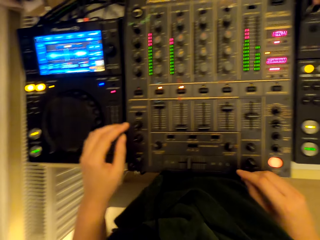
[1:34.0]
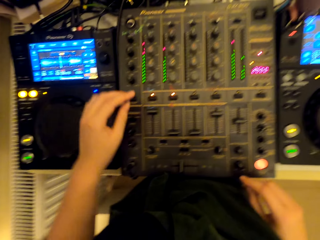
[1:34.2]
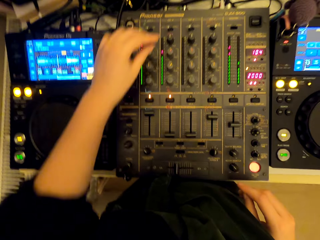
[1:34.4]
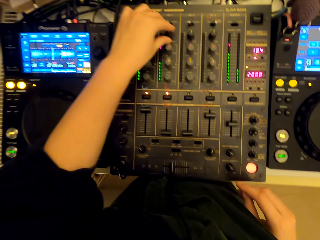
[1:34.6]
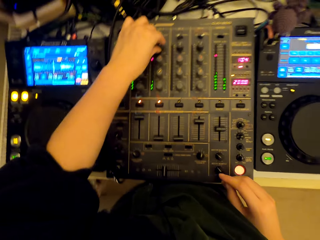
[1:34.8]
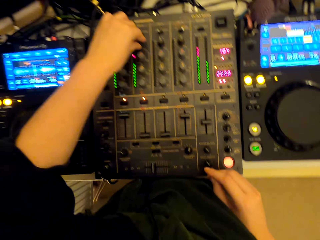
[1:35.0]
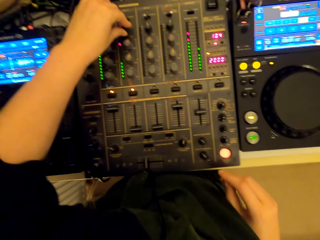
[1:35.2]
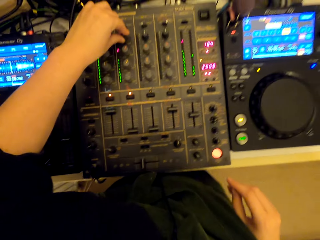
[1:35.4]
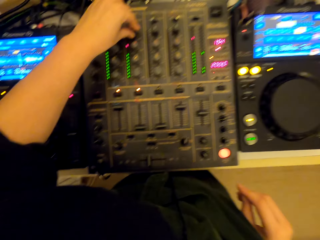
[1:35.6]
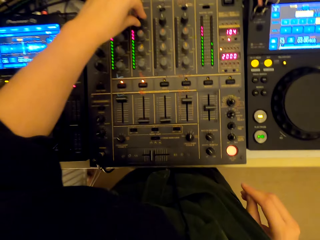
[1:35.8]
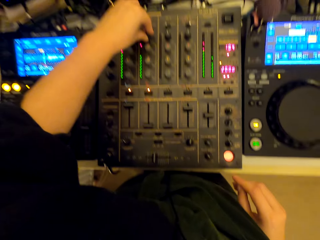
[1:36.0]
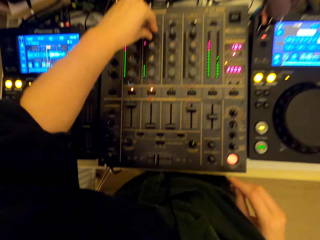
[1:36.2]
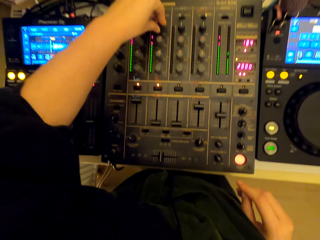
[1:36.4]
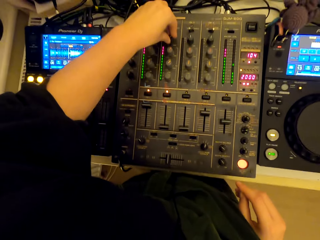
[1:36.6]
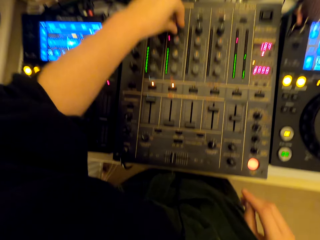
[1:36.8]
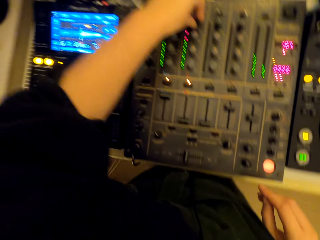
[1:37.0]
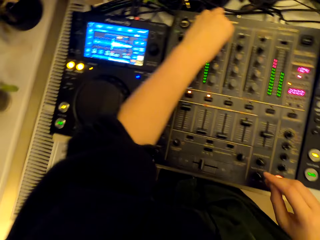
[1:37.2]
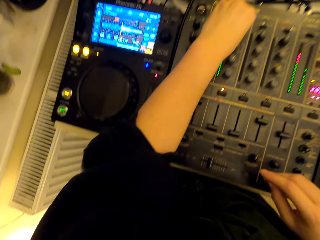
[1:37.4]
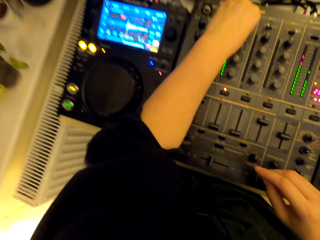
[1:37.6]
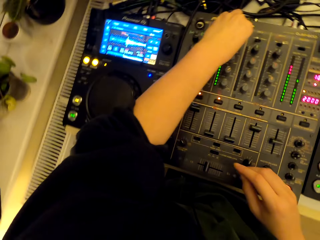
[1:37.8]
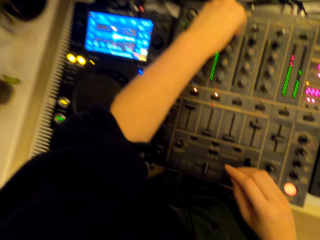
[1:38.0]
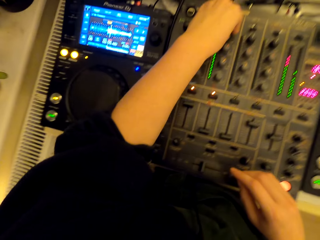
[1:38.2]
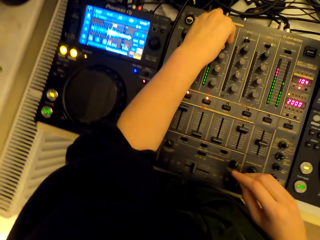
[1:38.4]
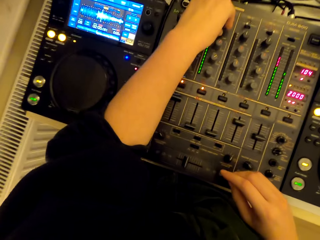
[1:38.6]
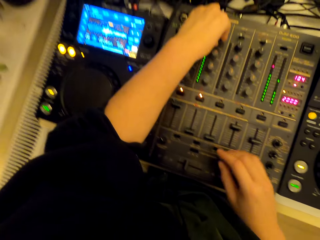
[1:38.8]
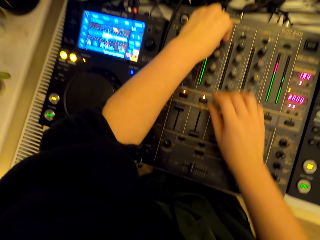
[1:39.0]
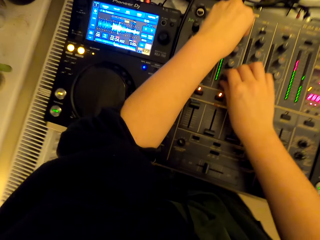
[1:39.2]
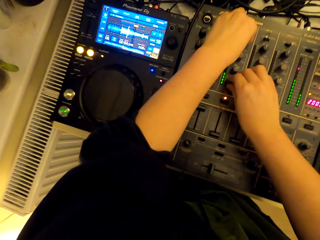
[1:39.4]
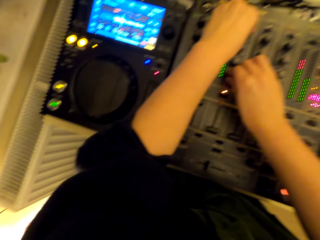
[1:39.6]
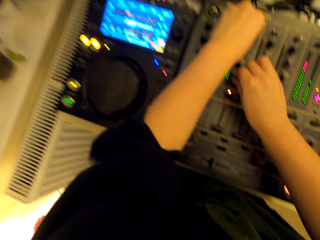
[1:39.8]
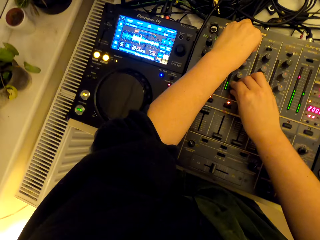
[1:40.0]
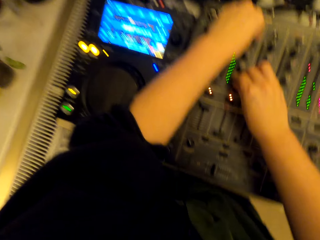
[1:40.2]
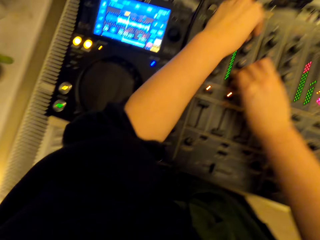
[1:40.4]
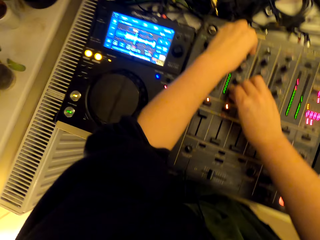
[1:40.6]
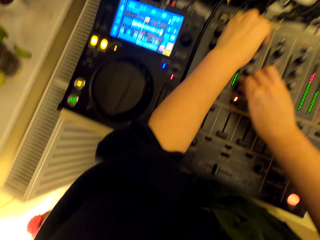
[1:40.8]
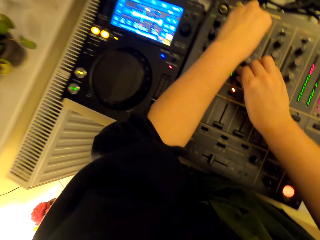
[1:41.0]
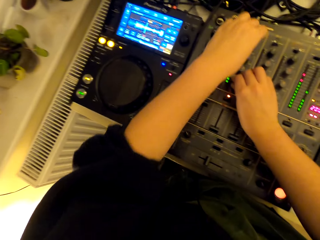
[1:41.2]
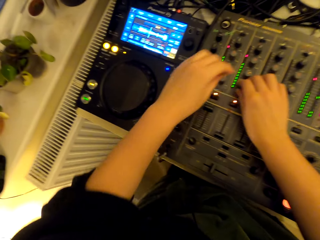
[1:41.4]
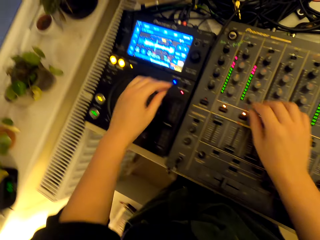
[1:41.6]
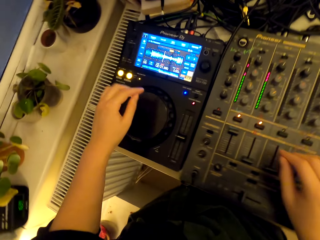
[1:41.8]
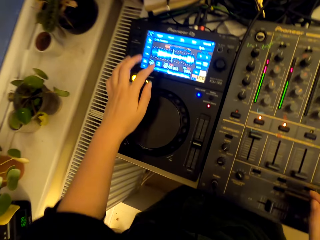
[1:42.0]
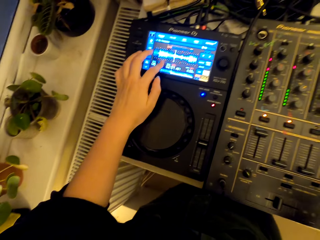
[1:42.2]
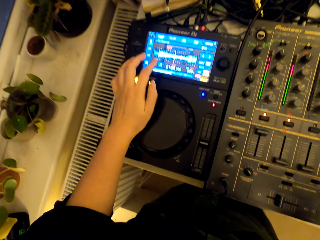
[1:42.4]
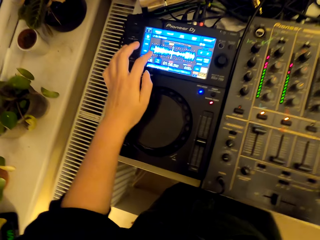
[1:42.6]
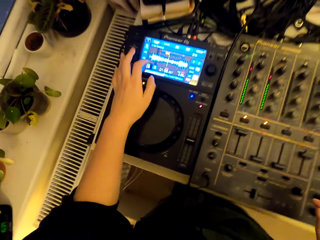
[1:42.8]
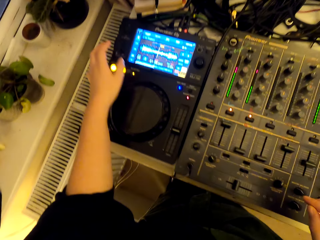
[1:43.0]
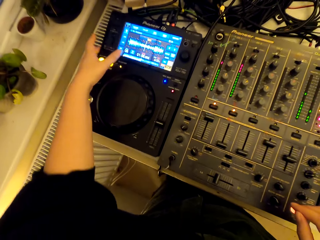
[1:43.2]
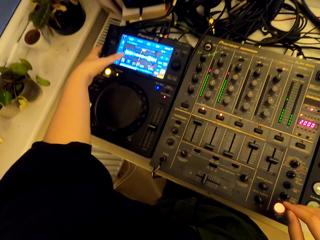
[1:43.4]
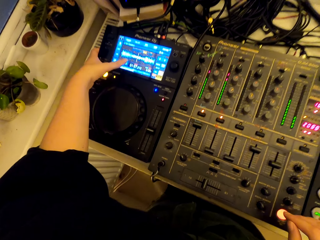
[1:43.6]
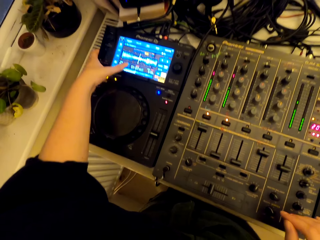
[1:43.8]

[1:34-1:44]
The camera wearer uses a turntable mixer.

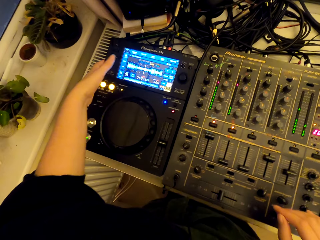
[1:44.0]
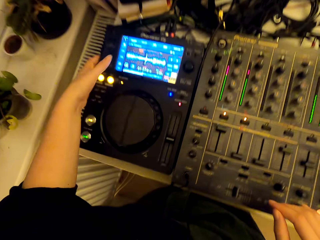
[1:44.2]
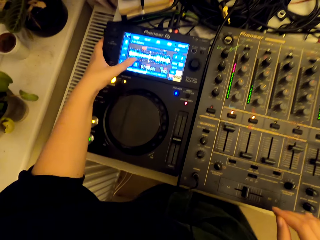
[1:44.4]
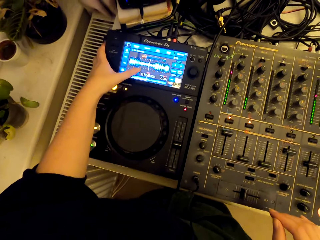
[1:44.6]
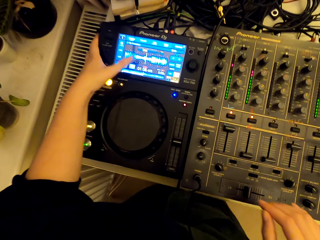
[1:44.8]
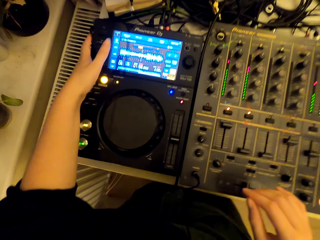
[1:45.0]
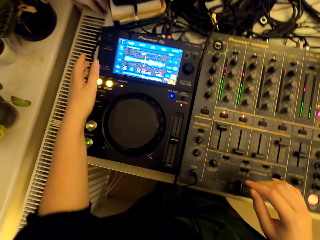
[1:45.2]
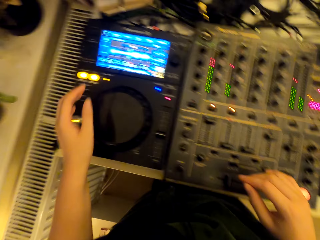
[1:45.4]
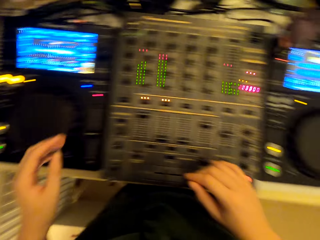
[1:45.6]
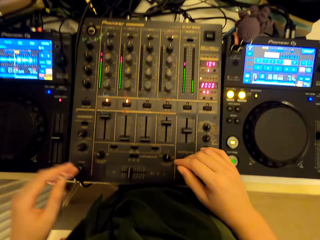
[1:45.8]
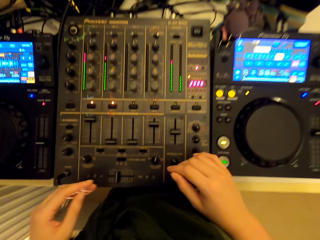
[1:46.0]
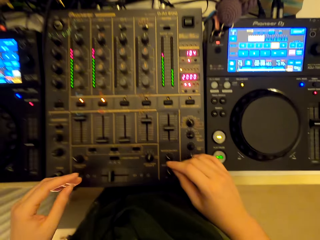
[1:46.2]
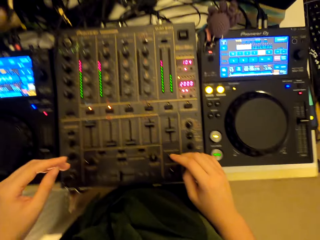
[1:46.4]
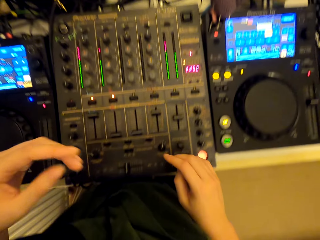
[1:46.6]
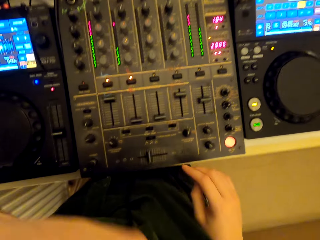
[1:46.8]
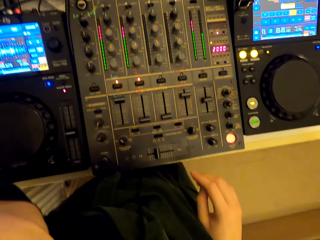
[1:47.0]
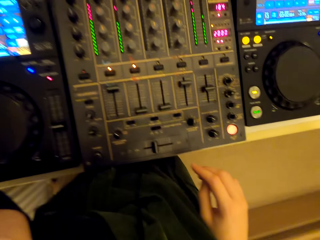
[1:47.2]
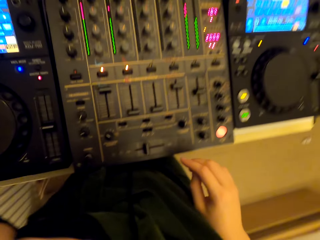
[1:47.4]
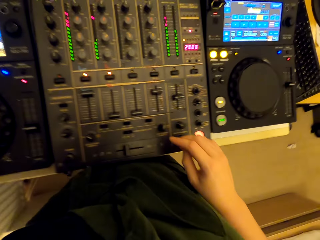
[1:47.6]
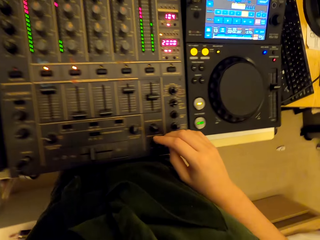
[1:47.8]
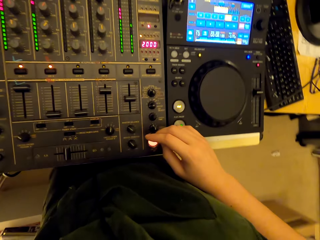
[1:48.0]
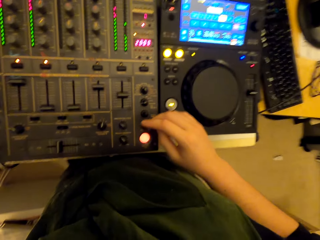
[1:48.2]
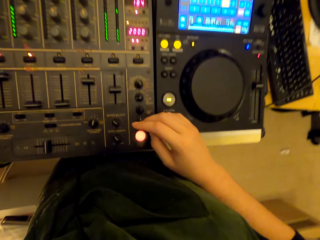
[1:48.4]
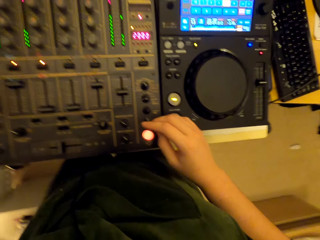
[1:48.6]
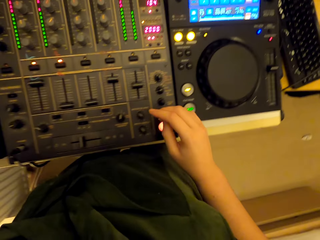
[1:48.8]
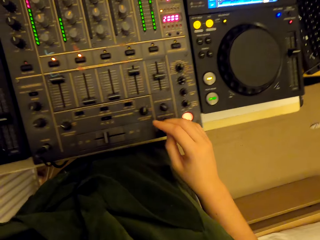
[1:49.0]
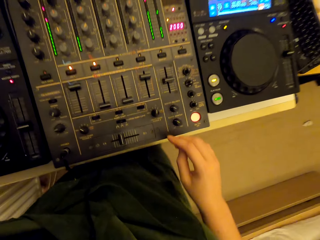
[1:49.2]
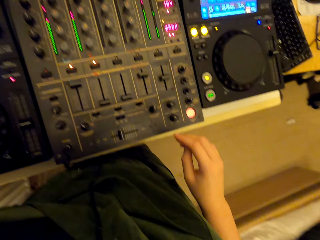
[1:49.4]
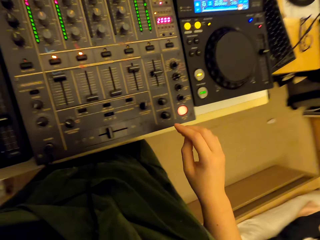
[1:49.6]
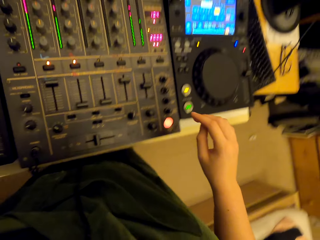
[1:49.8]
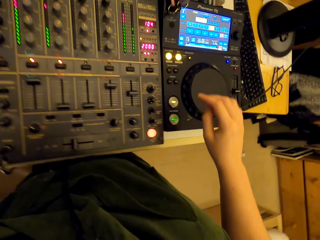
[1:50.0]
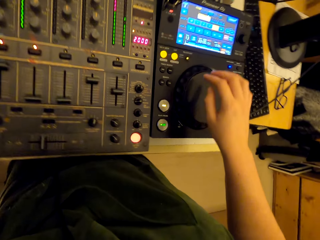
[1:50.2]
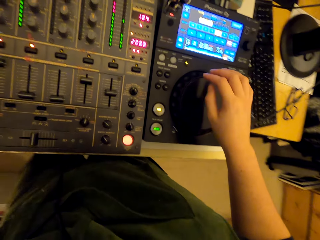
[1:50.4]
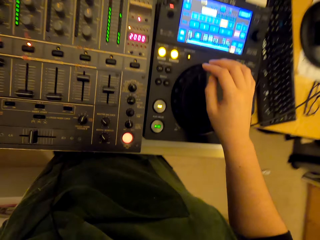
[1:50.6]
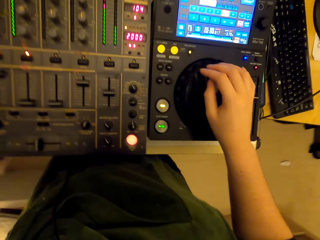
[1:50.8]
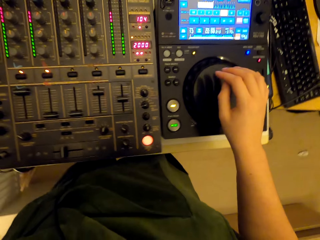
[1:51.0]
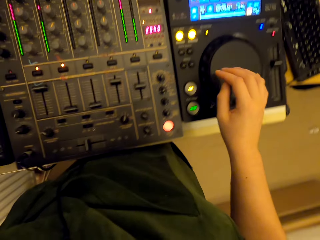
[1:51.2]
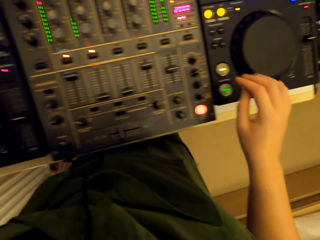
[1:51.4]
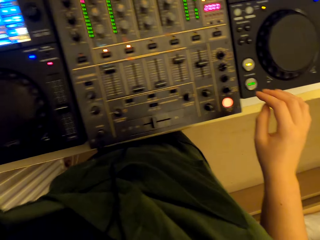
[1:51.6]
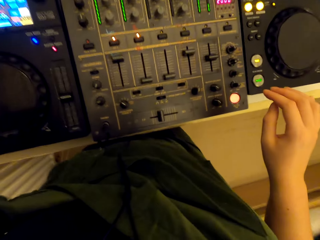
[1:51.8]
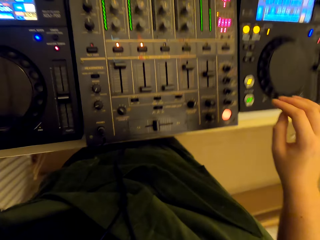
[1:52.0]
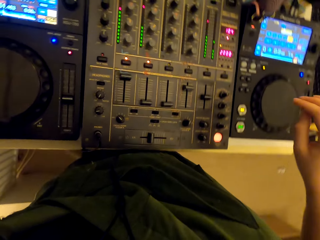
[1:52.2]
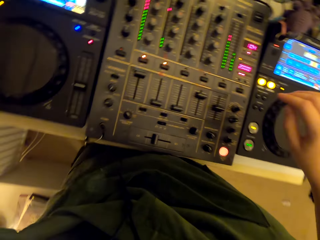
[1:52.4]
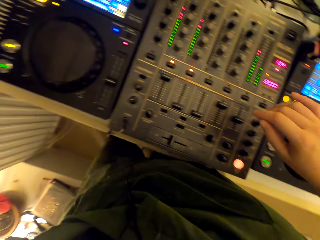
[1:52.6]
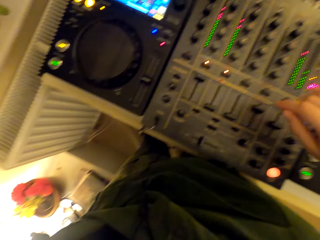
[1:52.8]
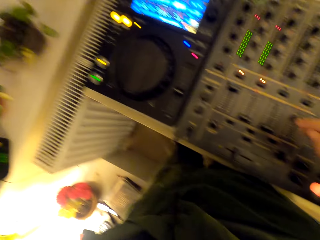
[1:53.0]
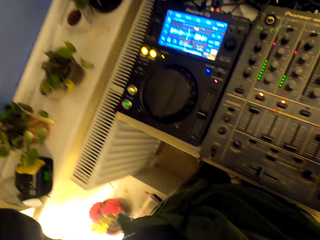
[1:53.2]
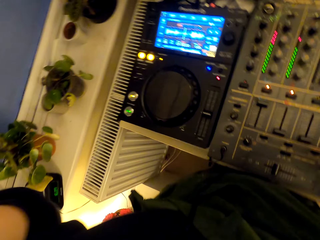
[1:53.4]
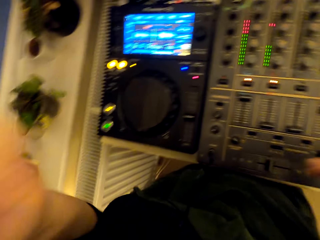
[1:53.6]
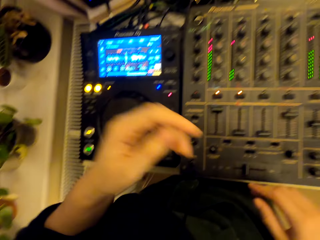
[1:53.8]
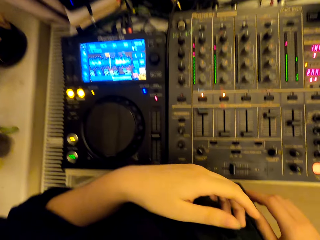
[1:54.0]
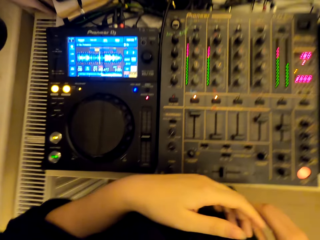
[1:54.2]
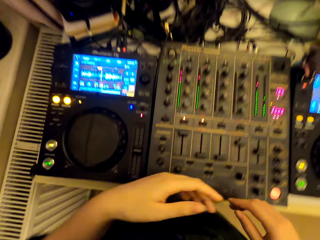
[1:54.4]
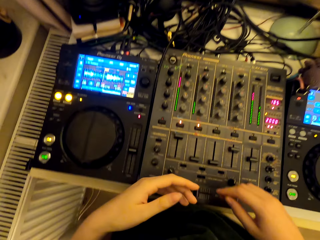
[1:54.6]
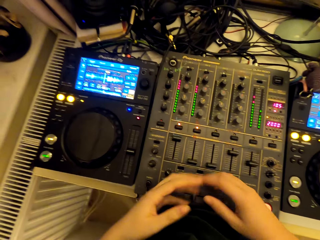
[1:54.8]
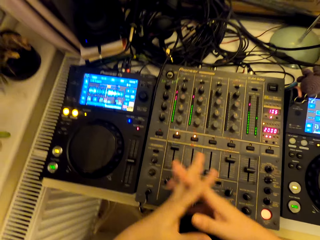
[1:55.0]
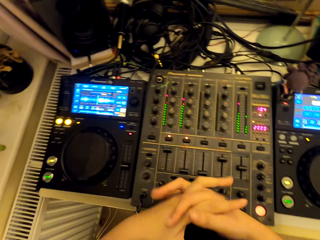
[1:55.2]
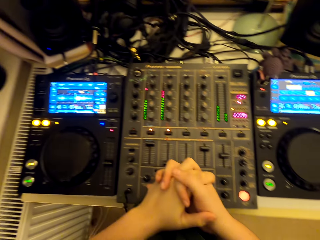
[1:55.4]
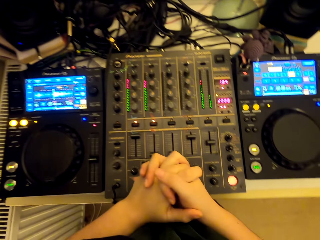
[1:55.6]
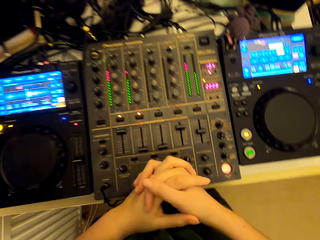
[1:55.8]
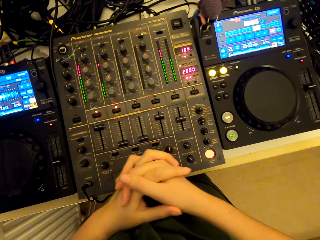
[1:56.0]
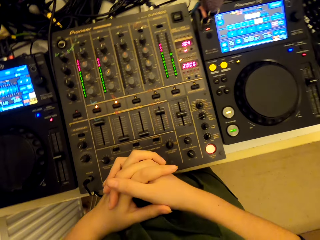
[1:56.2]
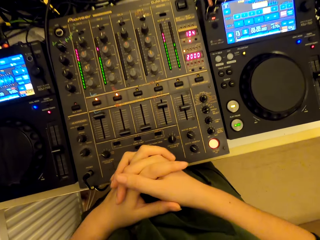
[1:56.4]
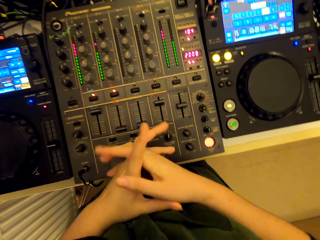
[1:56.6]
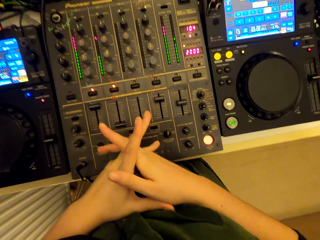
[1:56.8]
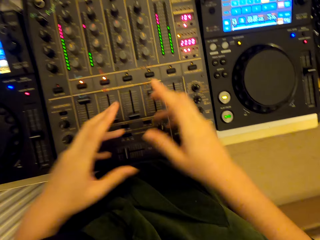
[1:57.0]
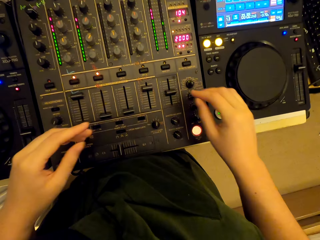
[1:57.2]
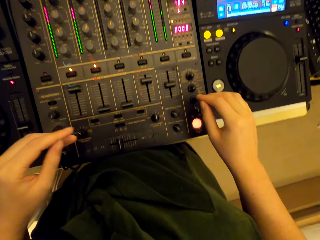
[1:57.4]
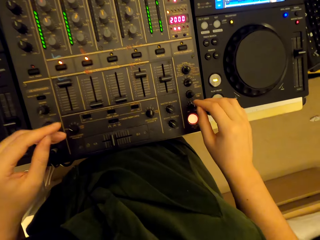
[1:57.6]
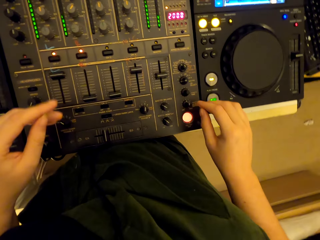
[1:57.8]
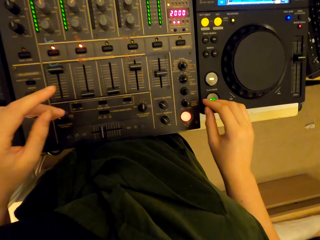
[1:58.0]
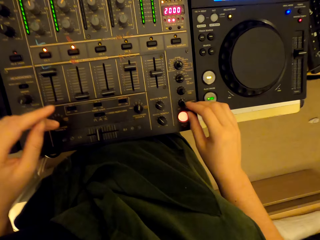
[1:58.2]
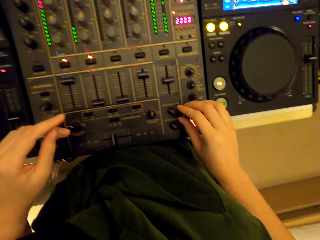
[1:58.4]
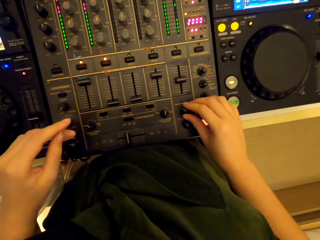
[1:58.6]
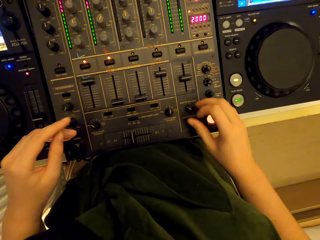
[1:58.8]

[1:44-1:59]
The camera wearer looks at the turntable. He touches something. He dances. He presses his fingers. He joins the hands together. He looks at the turntable.
